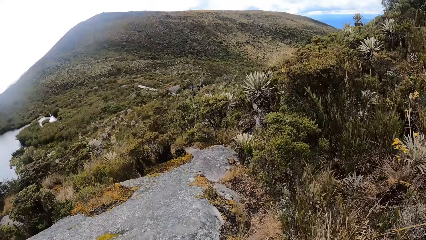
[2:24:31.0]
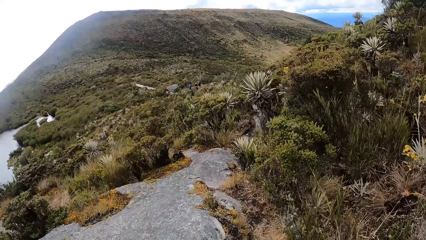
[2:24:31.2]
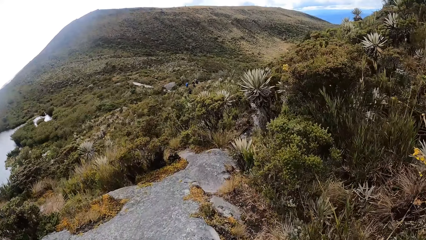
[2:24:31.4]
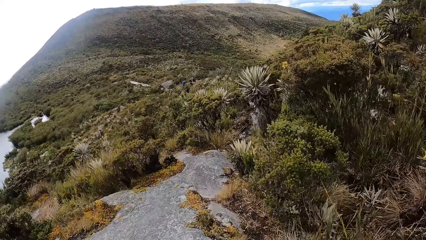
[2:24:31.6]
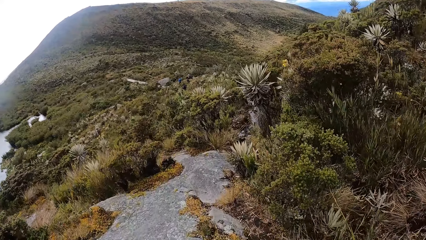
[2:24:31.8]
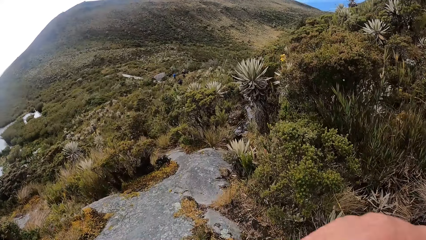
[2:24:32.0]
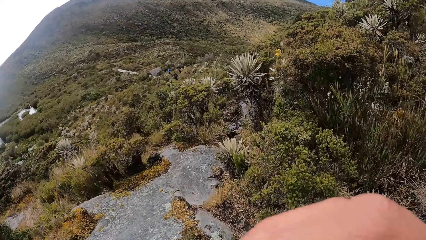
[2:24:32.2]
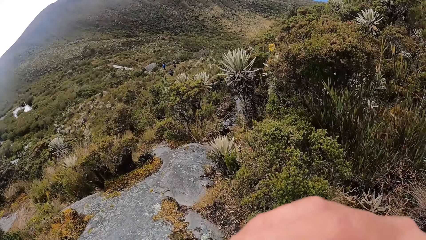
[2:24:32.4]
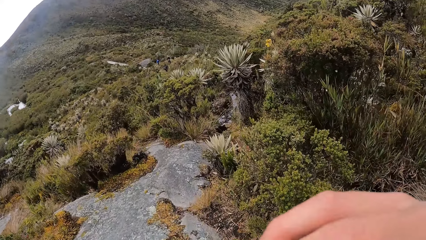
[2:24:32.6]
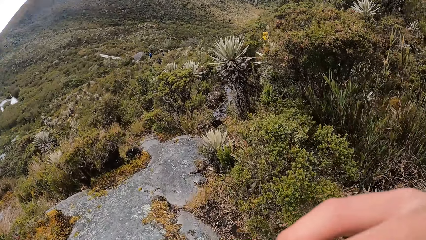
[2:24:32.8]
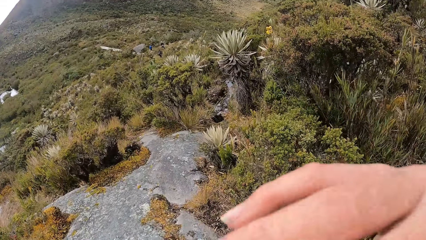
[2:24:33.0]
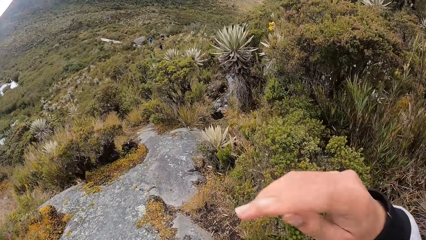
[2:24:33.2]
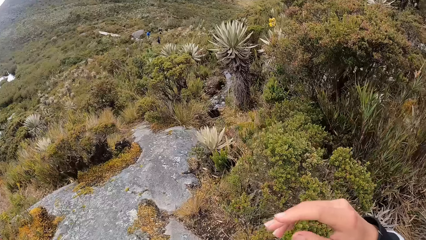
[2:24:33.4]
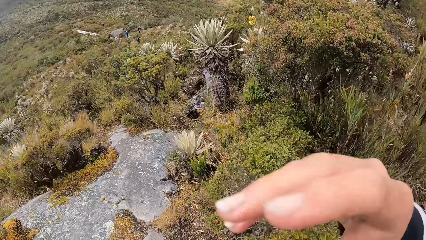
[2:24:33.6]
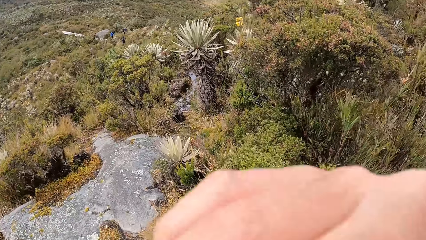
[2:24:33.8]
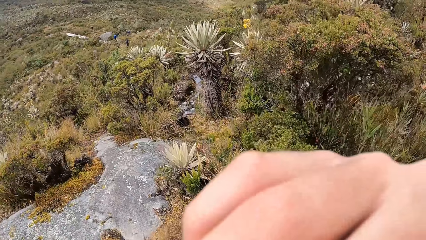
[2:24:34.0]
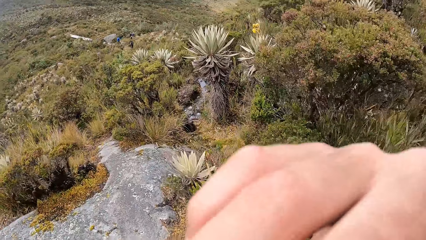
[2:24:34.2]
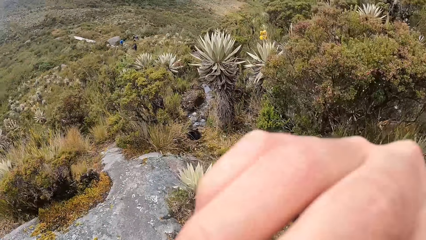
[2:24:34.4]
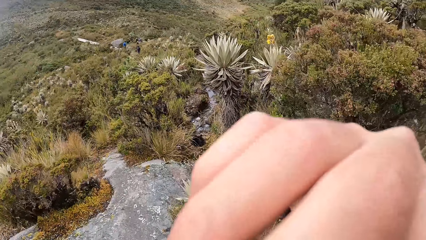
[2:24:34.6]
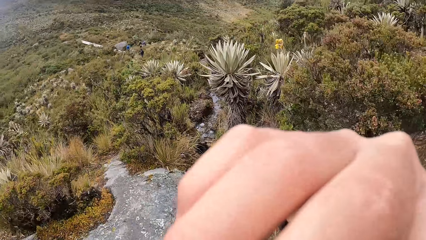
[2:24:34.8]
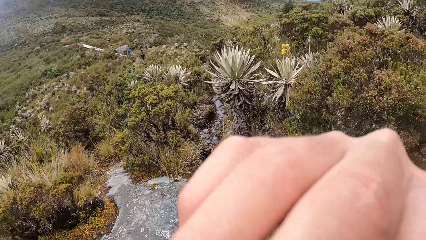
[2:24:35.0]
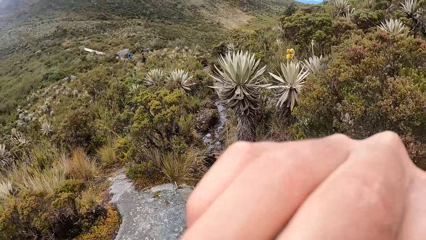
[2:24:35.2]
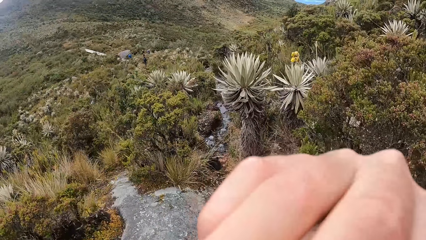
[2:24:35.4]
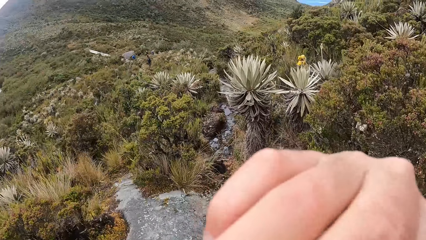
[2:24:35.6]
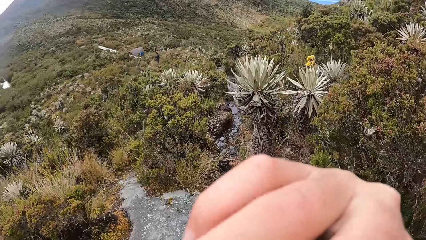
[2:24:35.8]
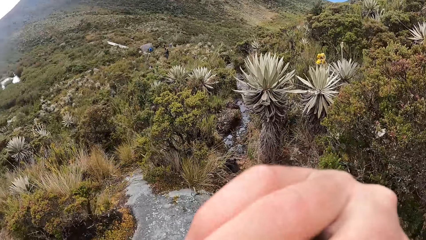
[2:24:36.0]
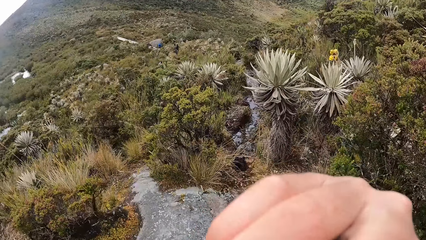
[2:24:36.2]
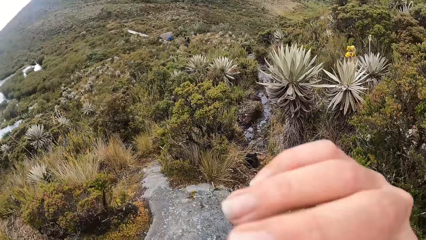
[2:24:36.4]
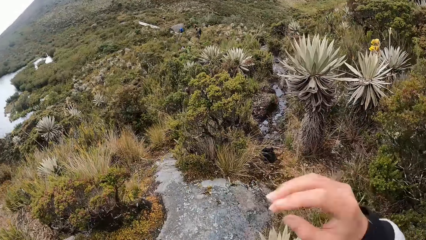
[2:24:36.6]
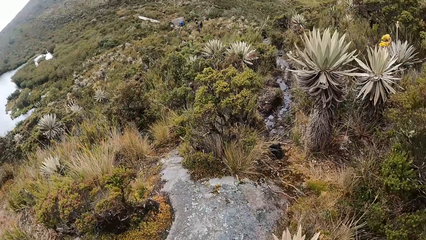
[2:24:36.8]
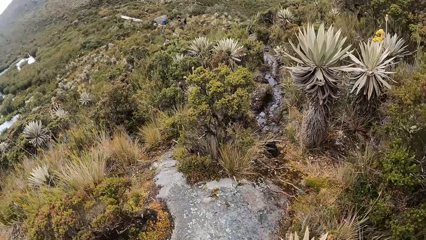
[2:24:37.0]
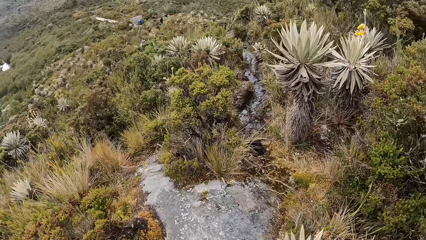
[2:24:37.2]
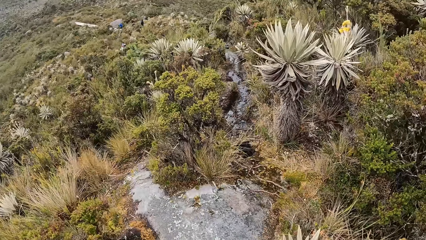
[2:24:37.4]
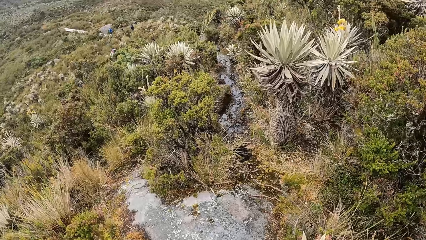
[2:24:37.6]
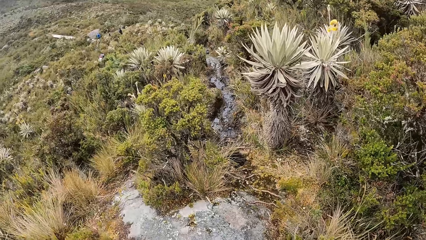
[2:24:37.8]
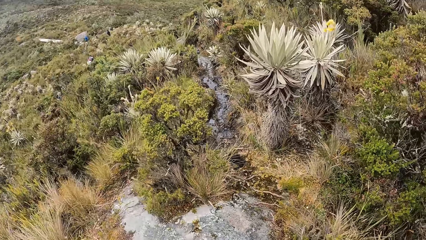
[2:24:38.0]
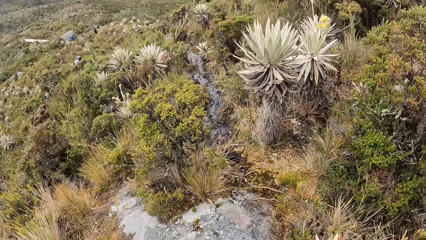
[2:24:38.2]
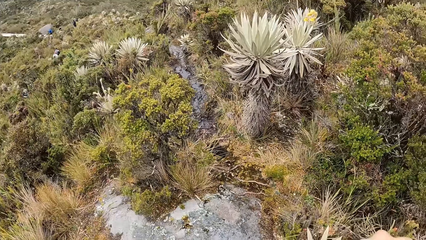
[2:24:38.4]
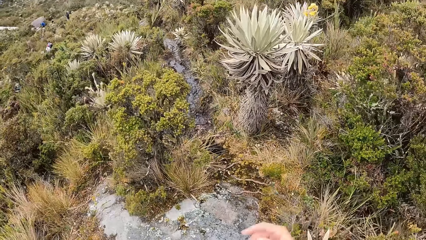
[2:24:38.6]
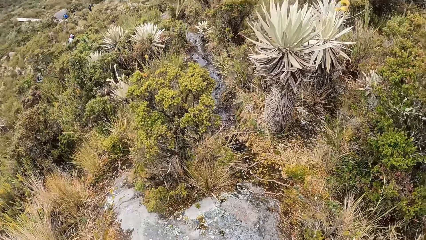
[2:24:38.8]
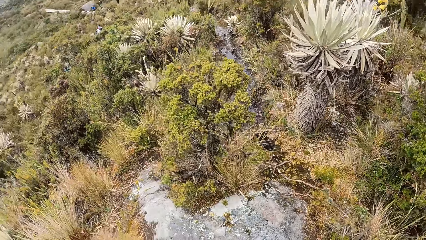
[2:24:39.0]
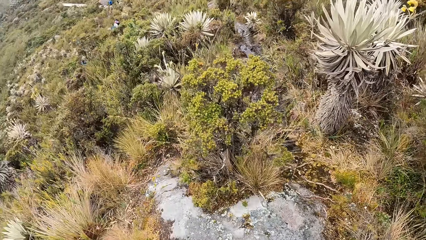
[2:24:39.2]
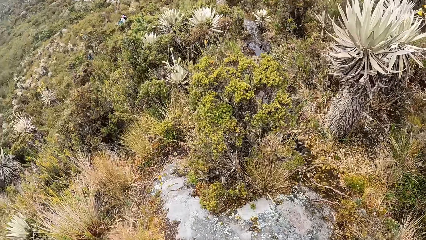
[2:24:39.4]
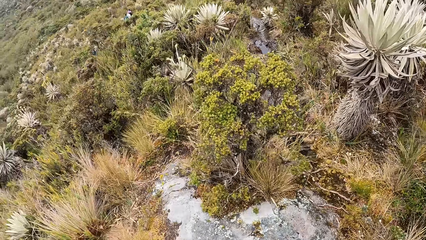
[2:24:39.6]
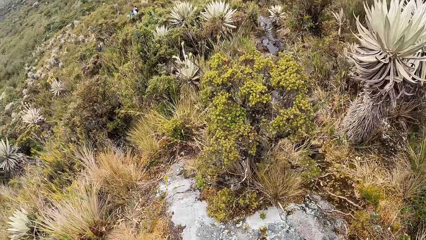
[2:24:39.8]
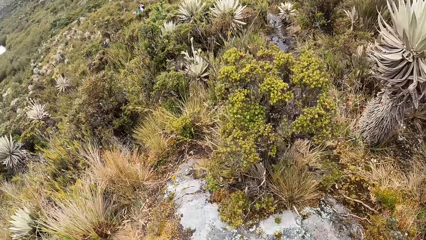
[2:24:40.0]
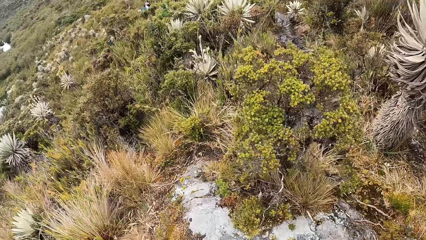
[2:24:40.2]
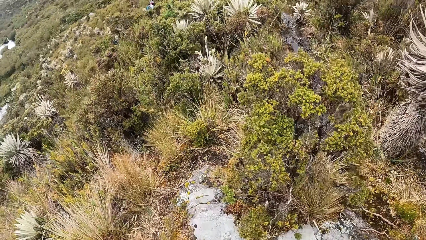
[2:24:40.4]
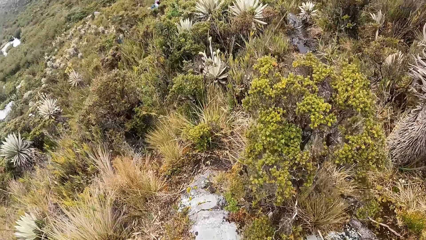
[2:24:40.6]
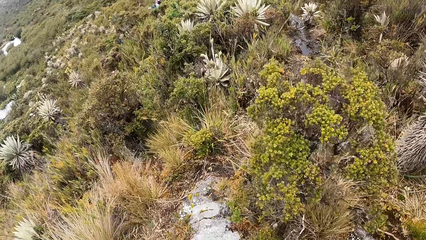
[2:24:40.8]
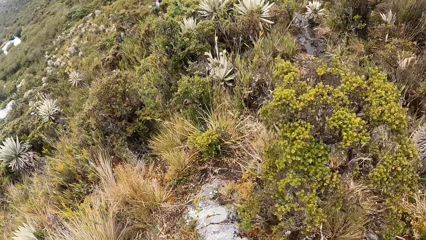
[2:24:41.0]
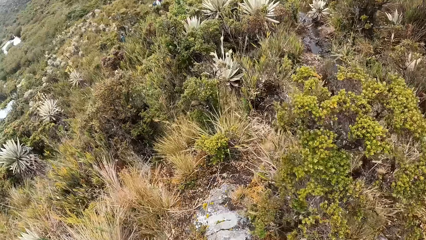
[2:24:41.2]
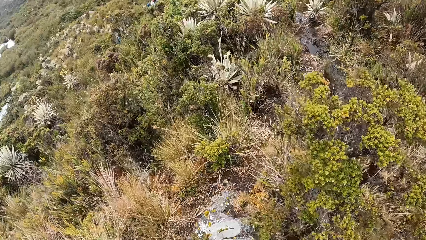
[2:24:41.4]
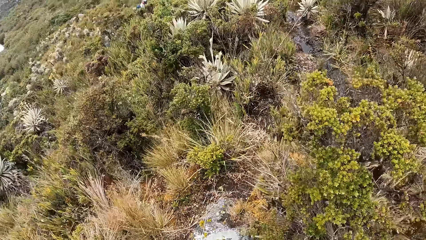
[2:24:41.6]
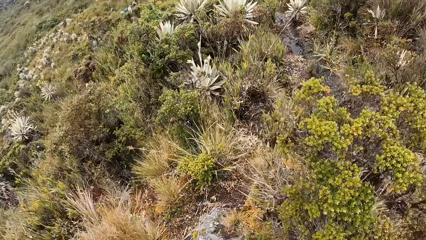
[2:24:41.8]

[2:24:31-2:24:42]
The camera wearer moves his hand. He touches his face with his right hand. He puts down his hand.

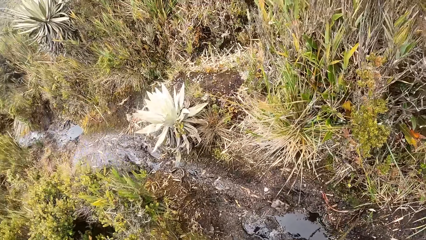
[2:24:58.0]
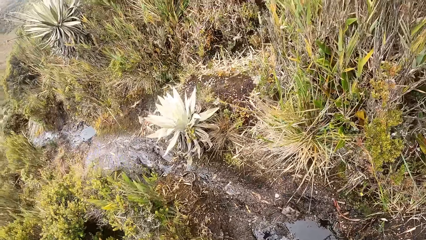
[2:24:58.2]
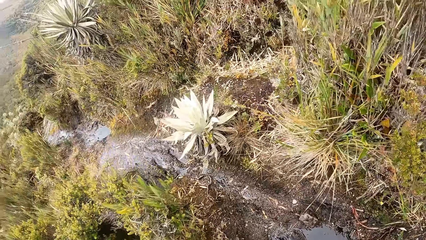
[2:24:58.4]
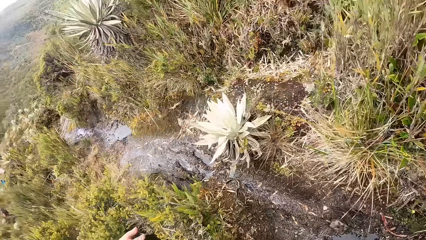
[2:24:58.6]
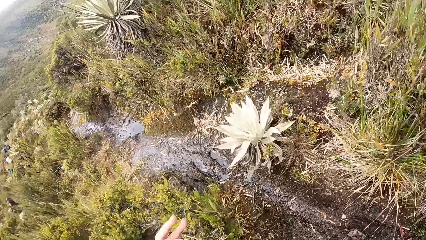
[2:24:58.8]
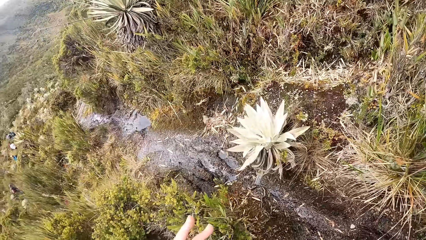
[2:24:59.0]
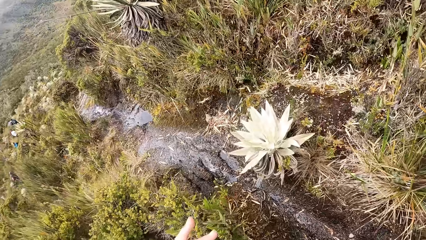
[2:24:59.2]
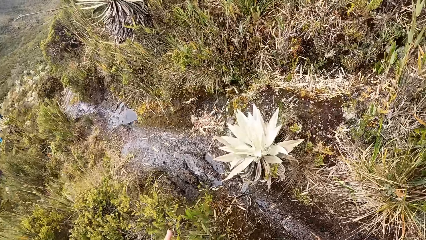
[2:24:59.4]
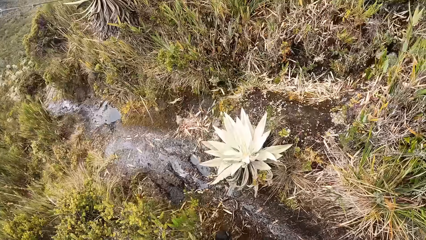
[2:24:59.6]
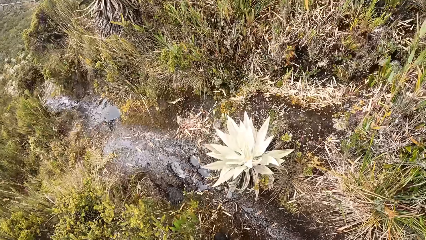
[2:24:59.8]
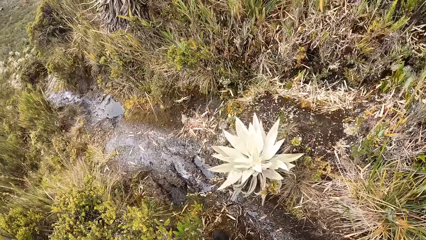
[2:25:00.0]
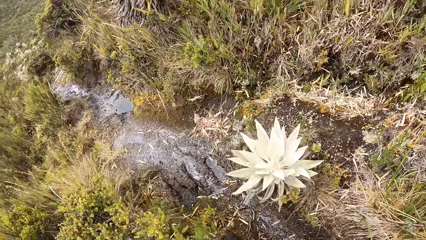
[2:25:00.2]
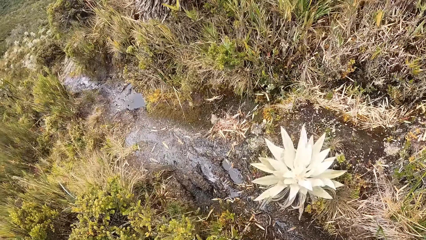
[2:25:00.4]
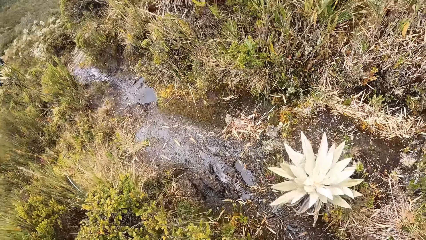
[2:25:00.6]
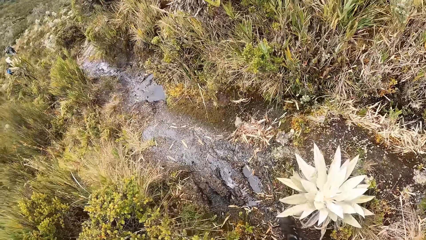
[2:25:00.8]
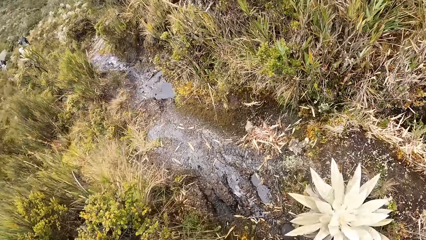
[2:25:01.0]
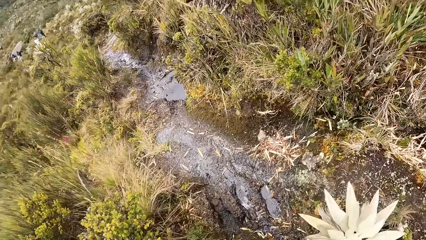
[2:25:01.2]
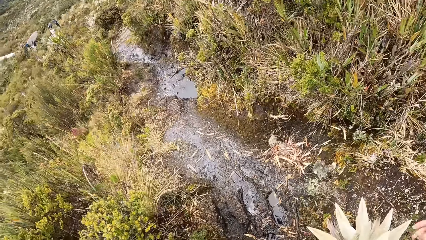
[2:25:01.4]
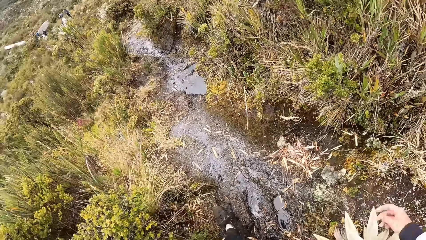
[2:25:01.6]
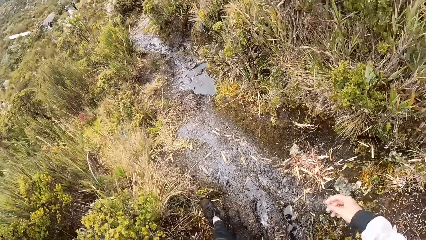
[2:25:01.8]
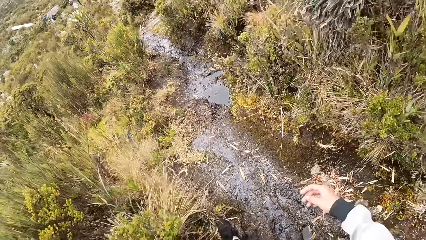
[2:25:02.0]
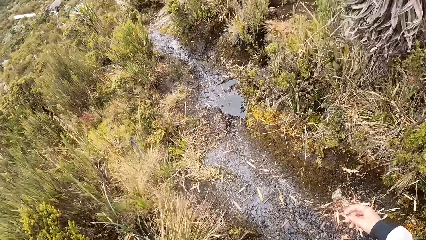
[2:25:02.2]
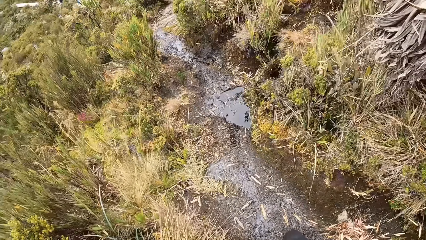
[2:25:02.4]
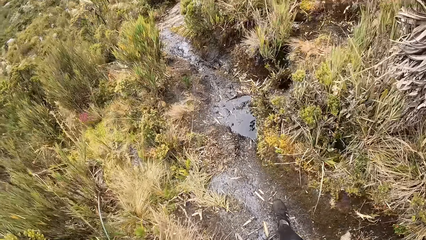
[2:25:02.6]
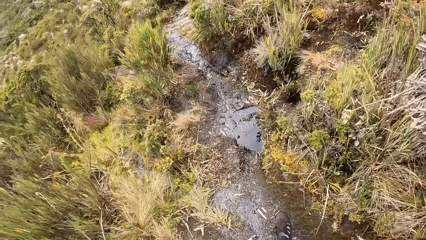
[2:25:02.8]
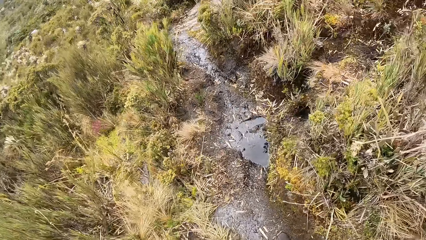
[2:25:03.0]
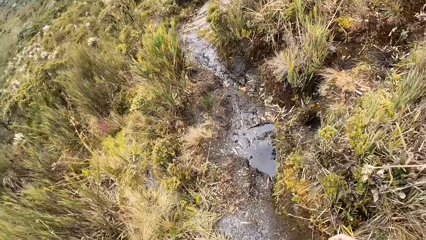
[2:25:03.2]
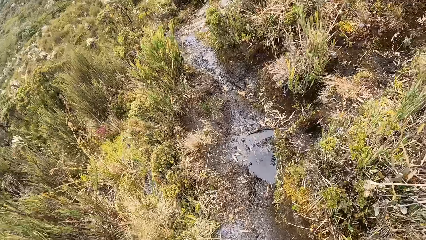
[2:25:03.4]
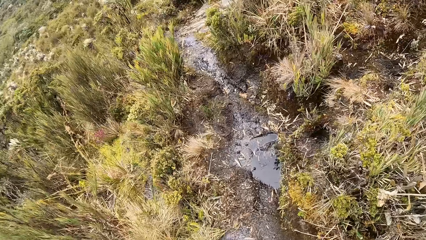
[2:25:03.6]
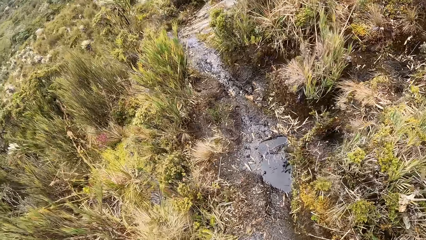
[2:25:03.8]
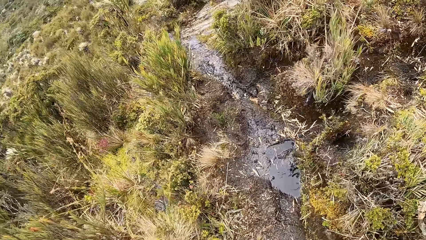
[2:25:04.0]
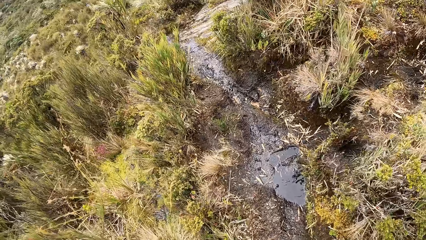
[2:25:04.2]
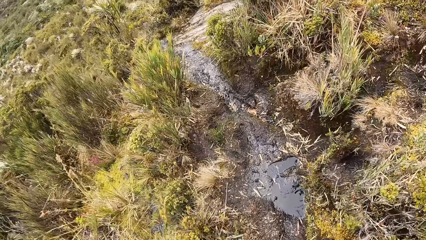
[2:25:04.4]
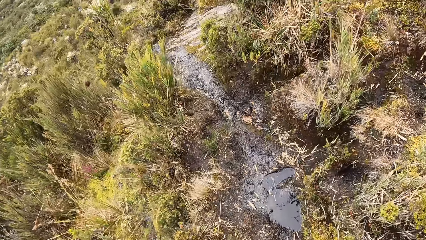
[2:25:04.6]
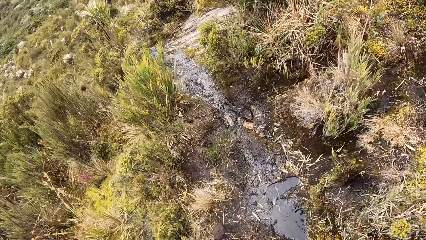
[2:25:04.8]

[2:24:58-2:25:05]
The camera wearer touches the plant.
